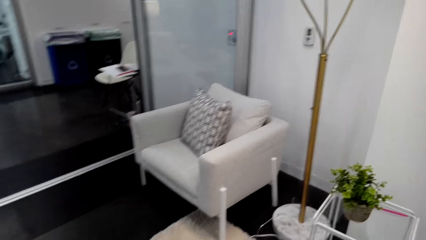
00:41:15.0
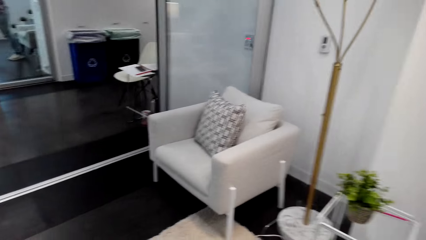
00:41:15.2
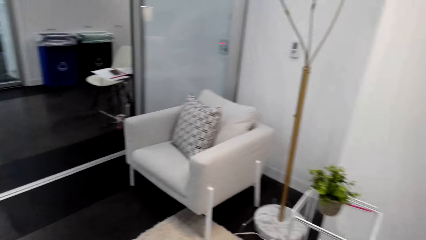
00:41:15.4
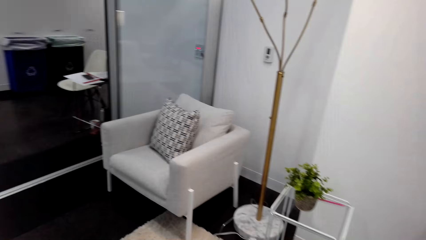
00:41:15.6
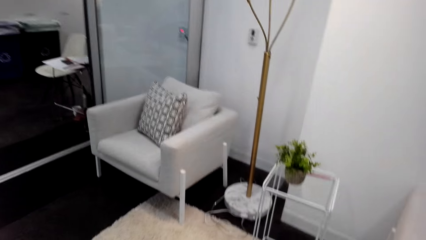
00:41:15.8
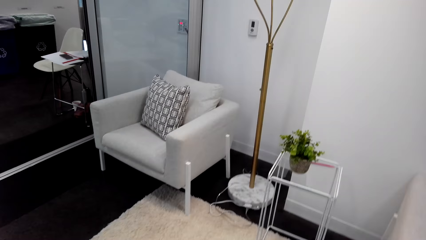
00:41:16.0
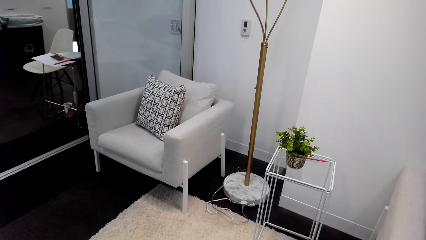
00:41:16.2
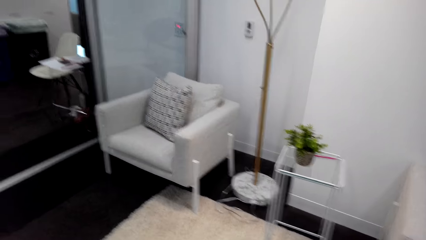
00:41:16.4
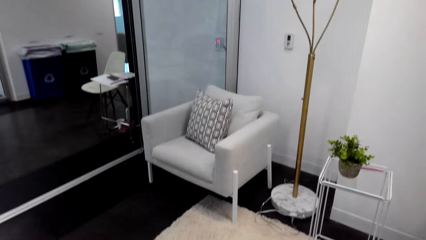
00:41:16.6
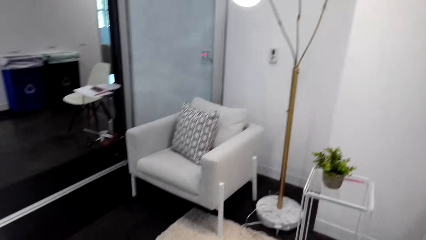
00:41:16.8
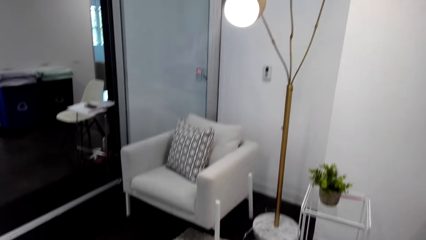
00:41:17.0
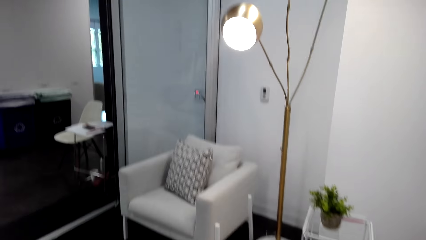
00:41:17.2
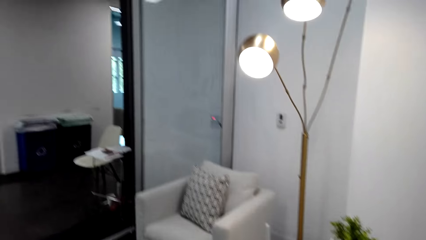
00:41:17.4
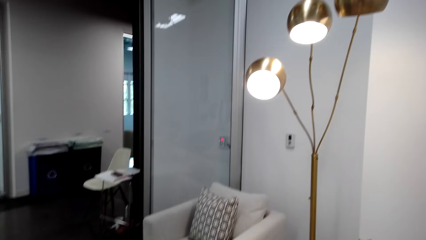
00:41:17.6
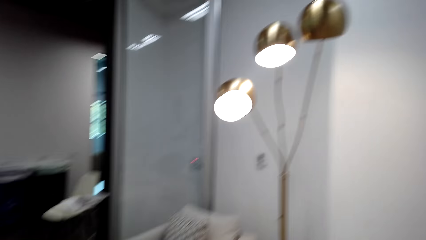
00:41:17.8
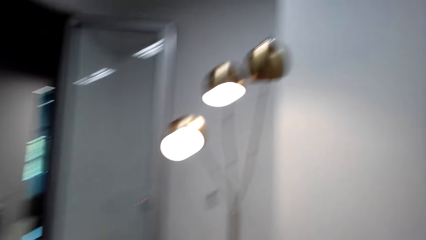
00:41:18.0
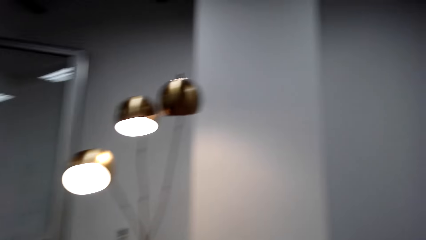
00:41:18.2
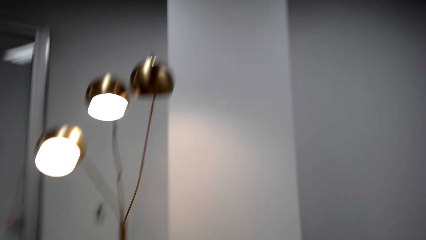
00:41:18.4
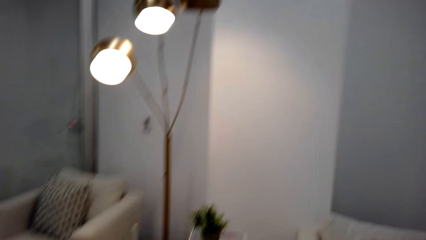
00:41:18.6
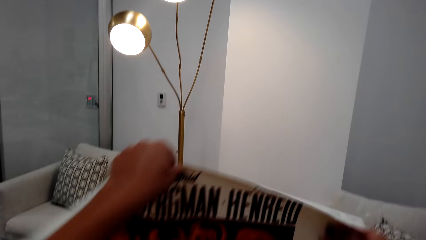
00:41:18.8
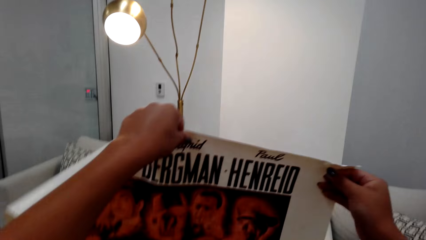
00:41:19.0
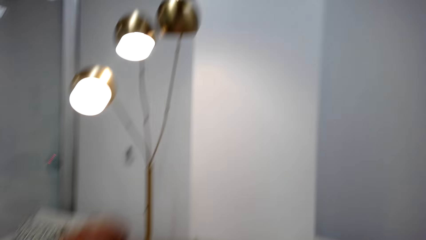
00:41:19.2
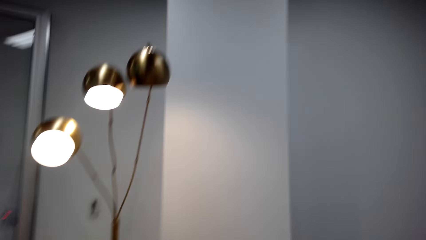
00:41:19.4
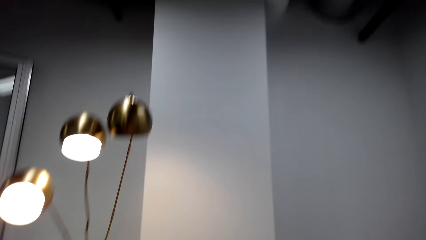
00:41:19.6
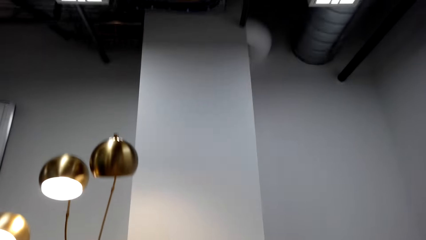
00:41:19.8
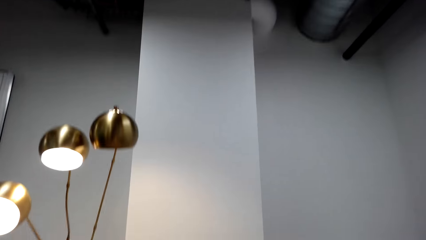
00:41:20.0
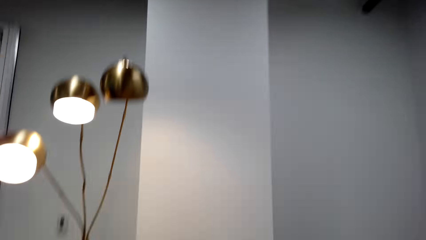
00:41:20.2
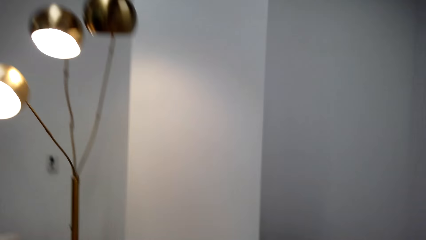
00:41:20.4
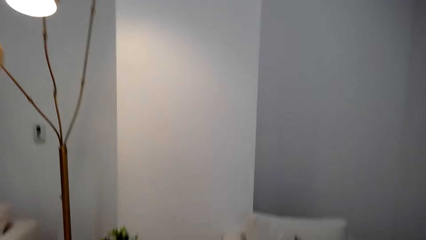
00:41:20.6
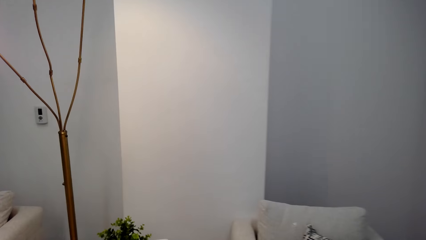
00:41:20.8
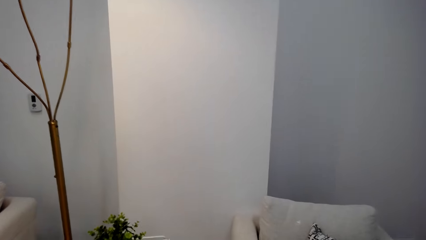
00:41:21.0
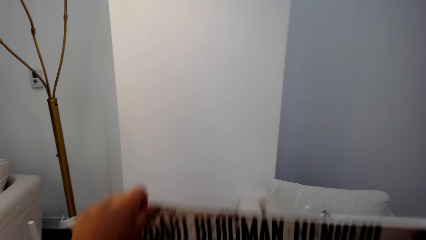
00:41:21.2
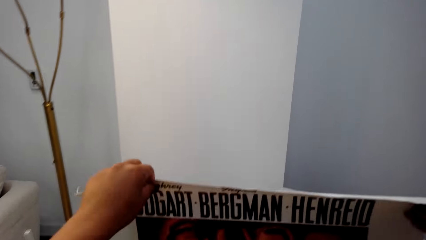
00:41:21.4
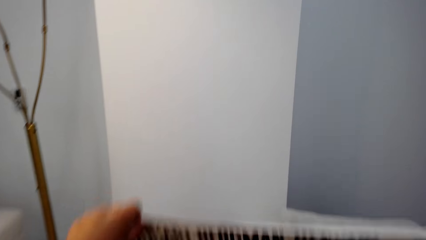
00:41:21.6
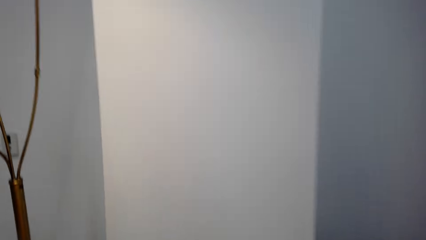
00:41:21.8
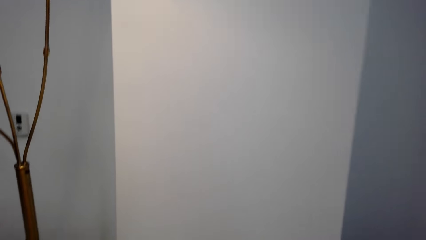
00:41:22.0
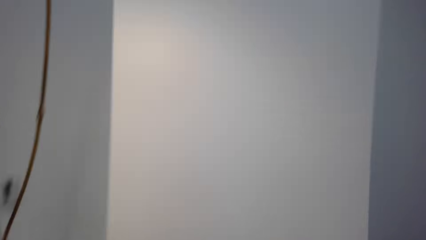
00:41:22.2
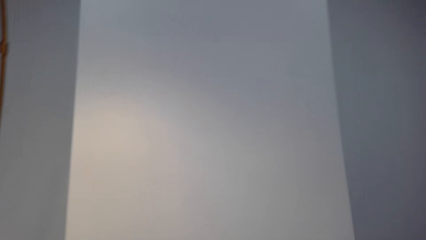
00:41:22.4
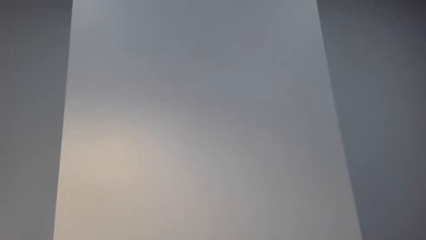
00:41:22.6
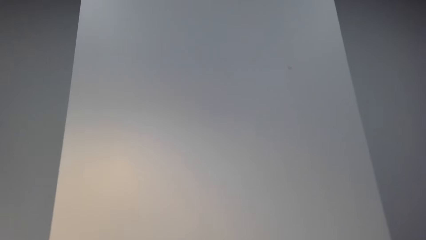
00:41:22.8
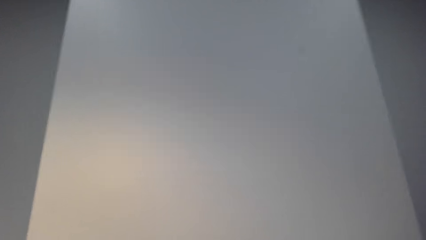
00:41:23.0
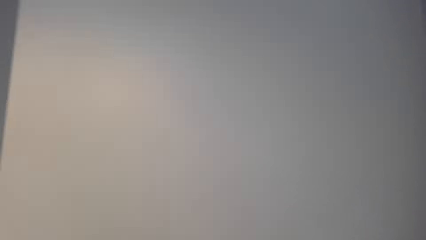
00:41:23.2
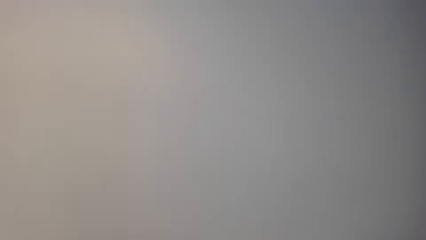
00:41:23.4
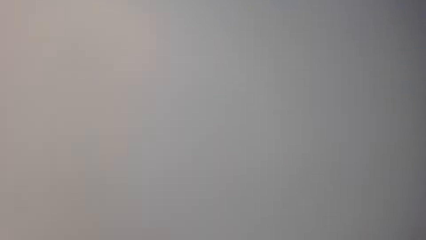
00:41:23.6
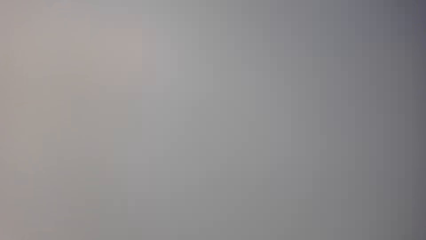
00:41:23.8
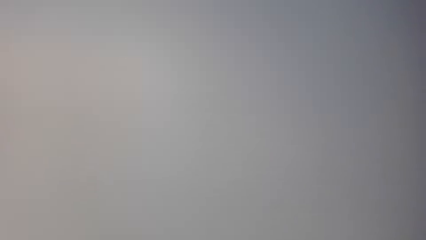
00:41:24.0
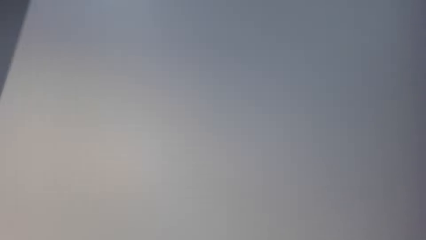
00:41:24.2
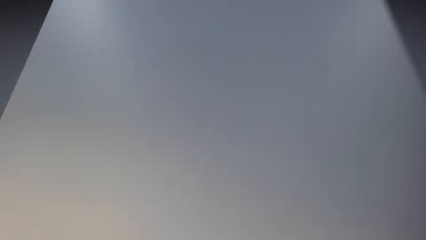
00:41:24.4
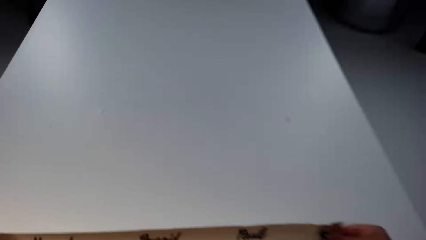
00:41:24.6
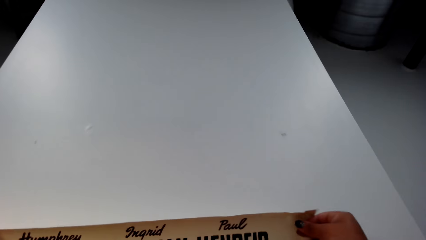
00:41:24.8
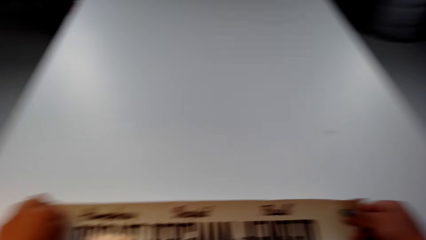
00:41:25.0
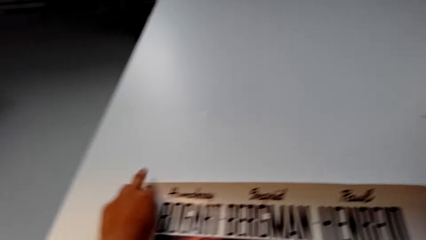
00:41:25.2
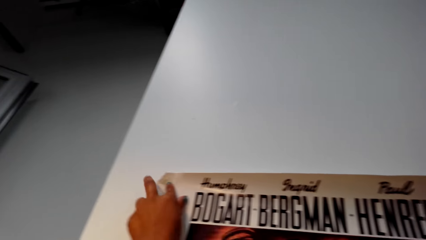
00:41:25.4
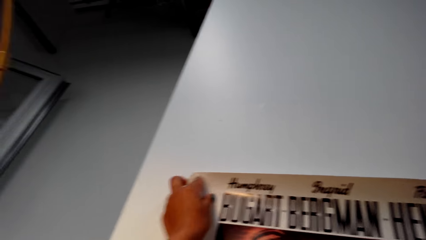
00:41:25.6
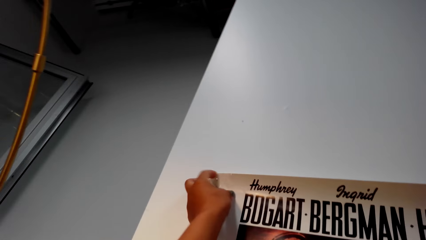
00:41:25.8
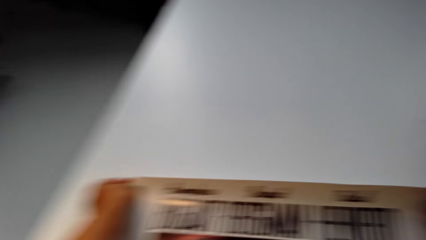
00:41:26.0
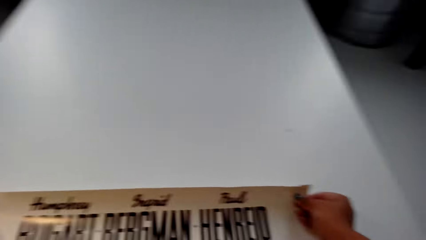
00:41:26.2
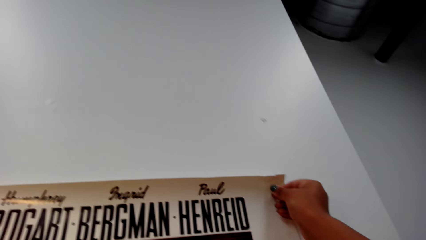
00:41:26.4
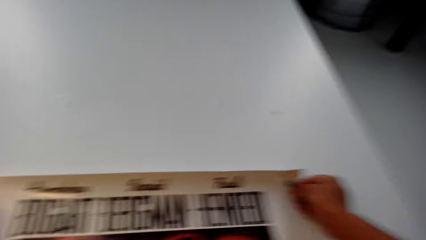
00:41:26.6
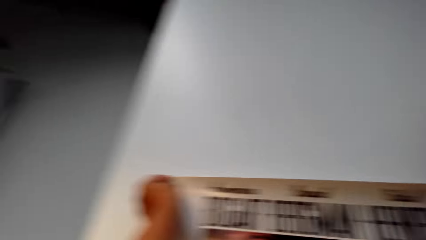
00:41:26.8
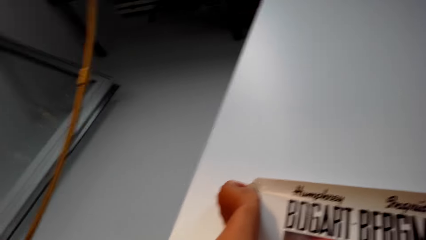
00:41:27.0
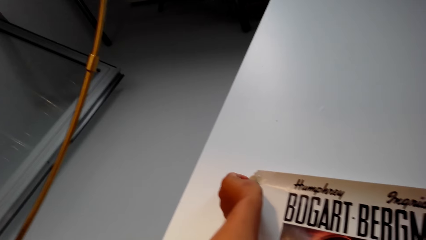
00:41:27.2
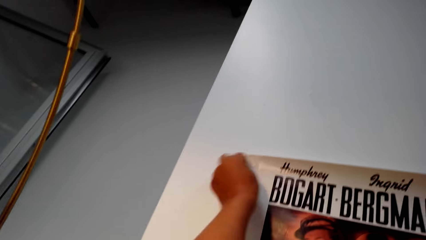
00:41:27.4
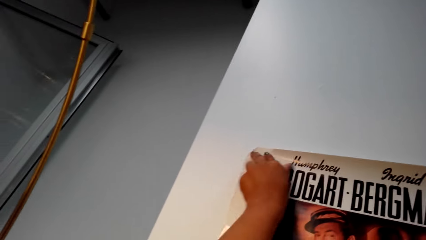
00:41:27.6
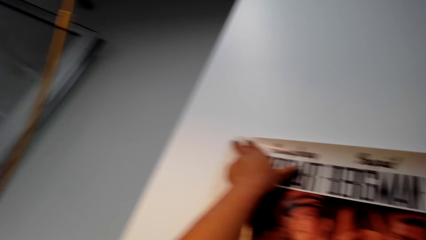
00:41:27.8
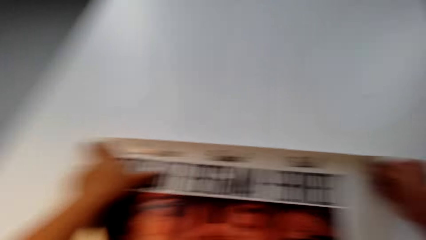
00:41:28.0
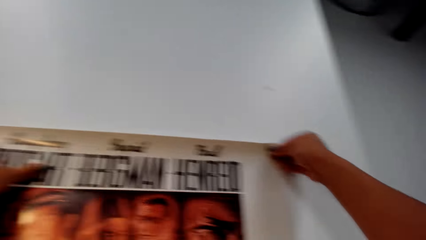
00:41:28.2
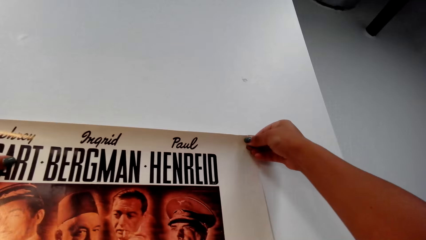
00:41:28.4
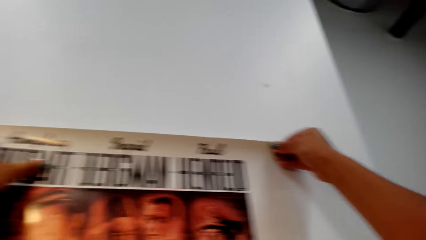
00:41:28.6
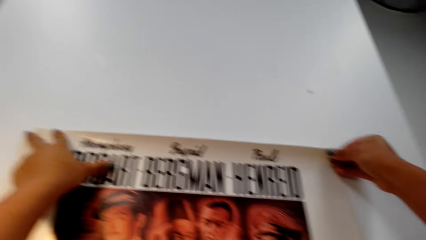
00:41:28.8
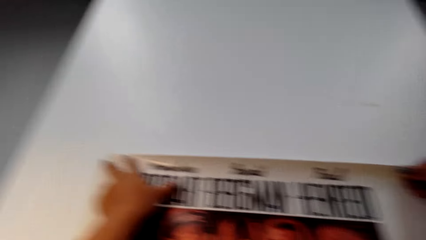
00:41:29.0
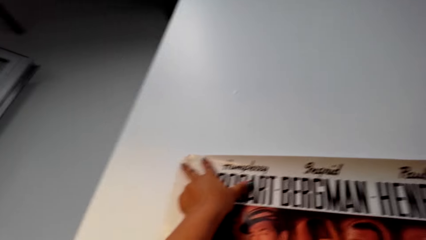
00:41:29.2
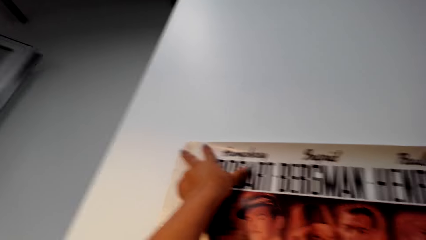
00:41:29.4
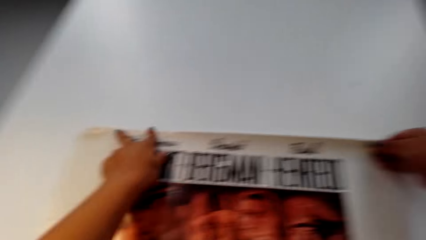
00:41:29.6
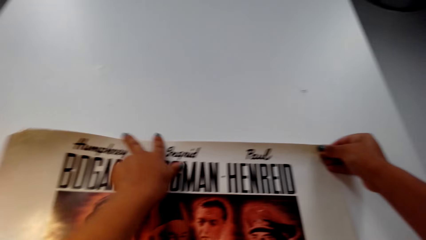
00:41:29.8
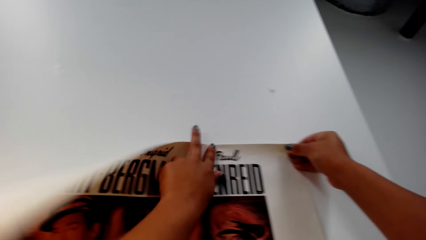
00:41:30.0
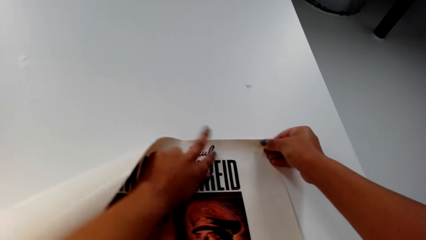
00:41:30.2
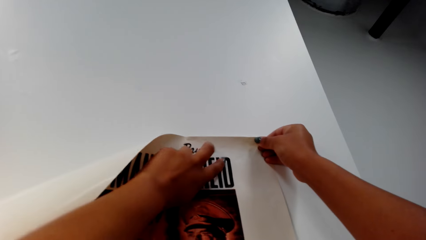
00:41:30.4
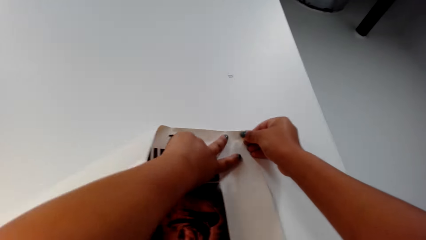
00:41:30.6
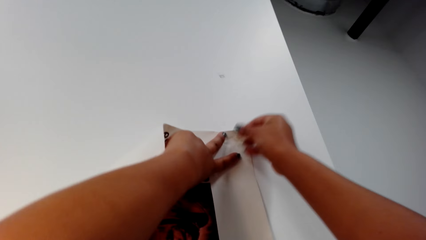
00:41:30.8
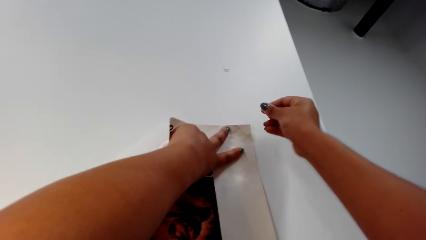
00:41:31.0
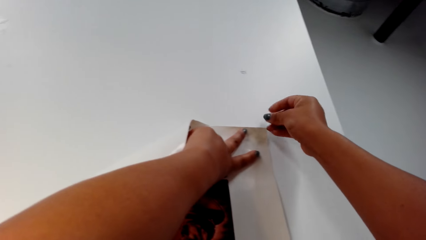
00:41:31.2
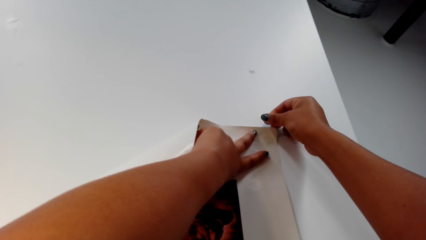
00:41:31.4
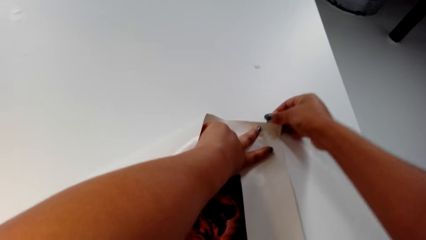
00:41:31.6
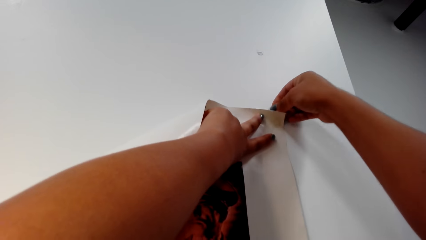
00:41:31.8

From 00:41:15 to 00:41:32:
The camera wearer aligns a wall paper on the table. She holds the paper poster in her hand. She straightens the wall paper. She hangs the wall paper on the wall. She sticks the paper on the wall.
